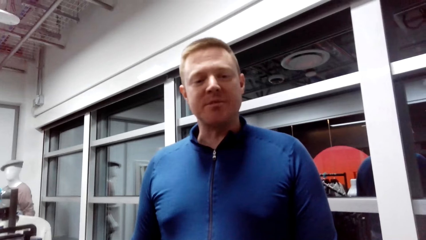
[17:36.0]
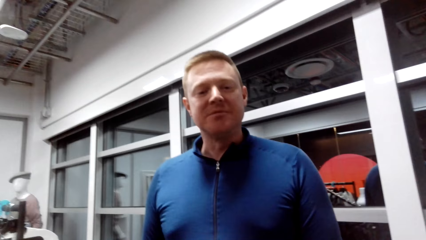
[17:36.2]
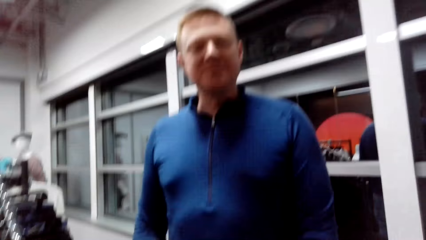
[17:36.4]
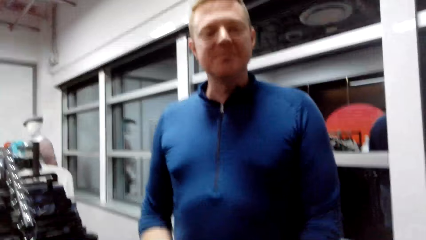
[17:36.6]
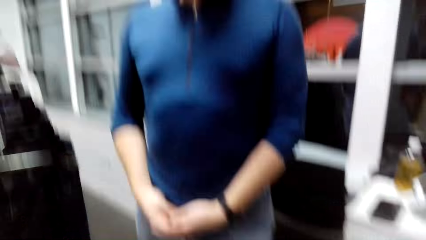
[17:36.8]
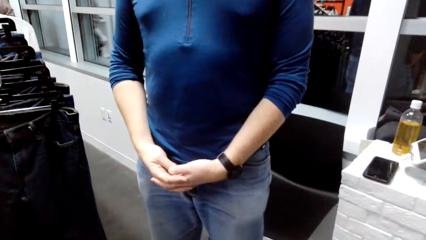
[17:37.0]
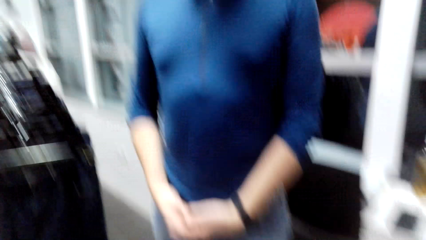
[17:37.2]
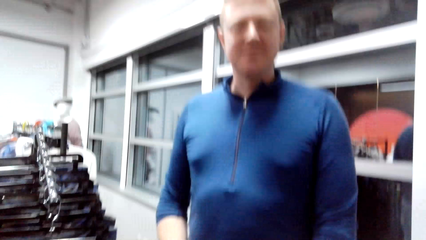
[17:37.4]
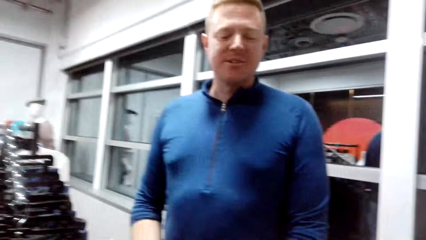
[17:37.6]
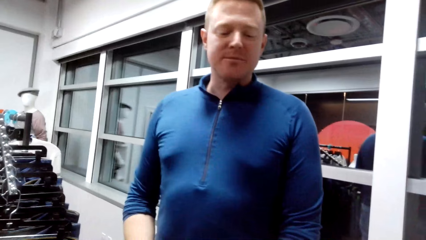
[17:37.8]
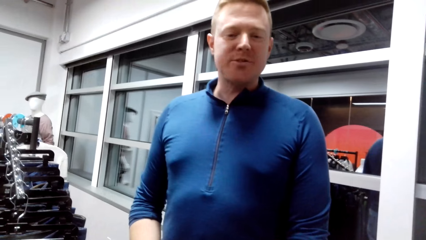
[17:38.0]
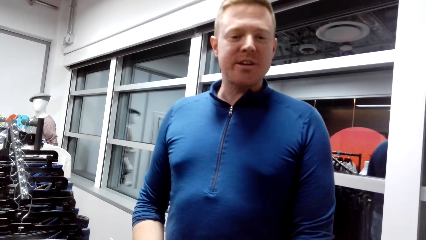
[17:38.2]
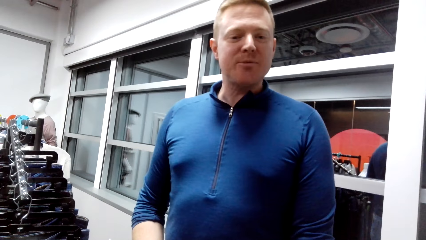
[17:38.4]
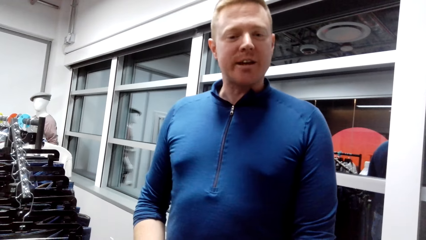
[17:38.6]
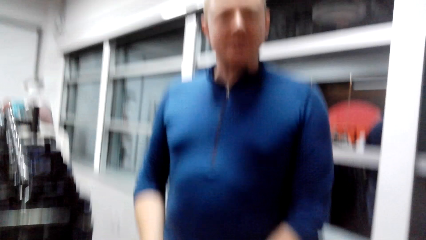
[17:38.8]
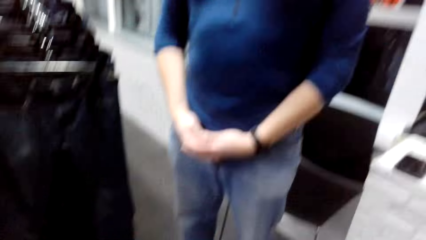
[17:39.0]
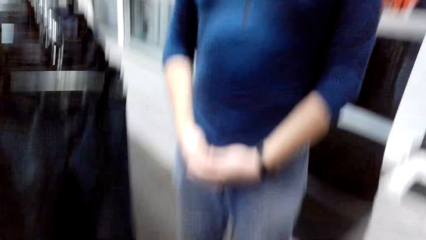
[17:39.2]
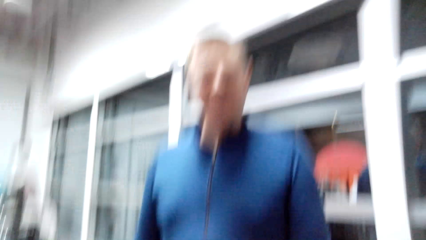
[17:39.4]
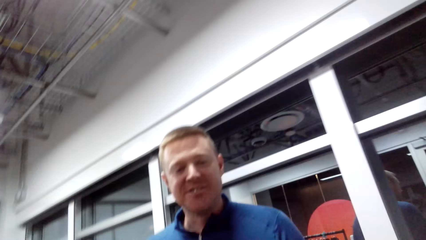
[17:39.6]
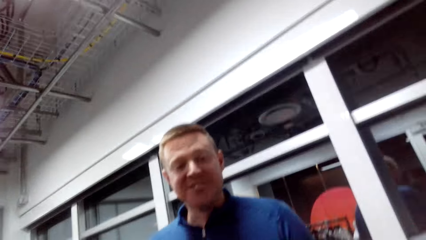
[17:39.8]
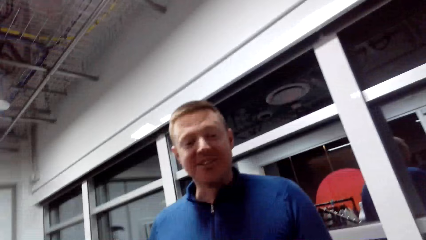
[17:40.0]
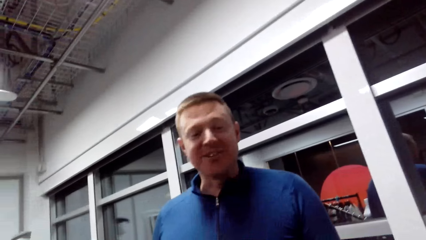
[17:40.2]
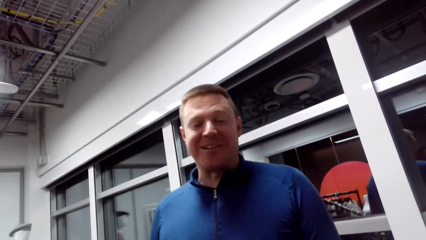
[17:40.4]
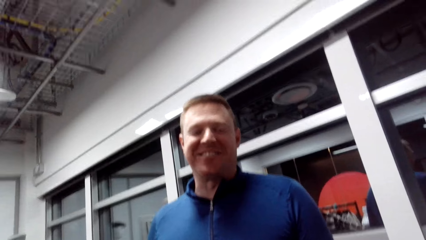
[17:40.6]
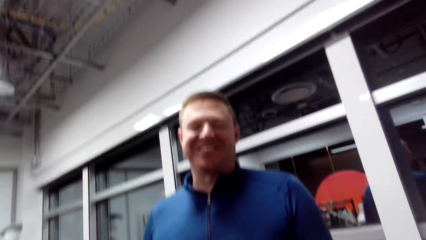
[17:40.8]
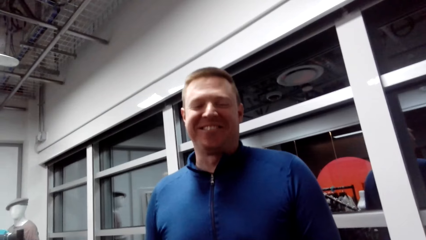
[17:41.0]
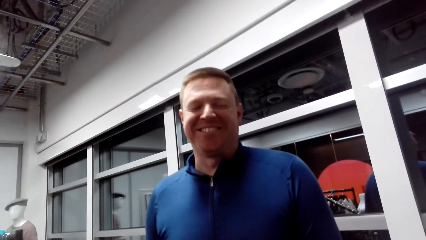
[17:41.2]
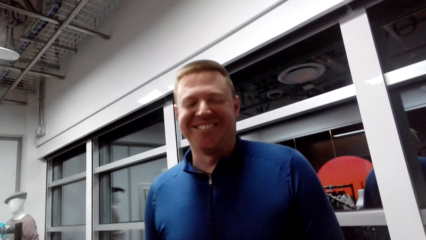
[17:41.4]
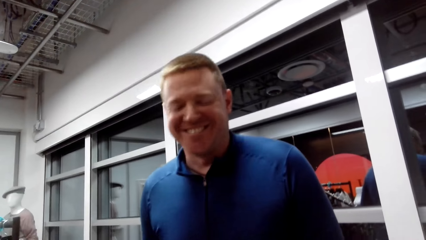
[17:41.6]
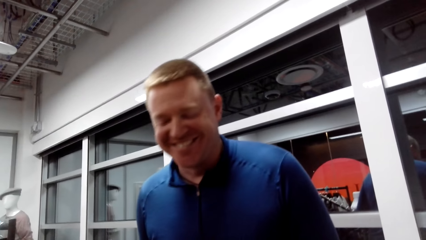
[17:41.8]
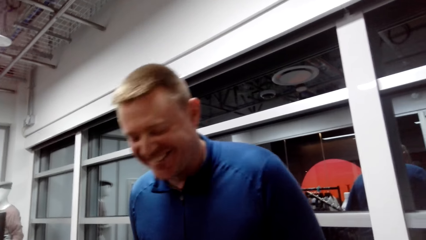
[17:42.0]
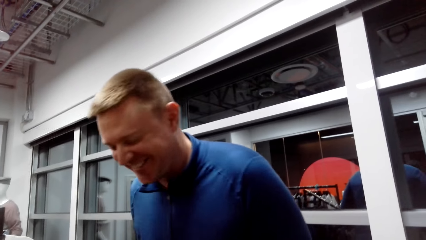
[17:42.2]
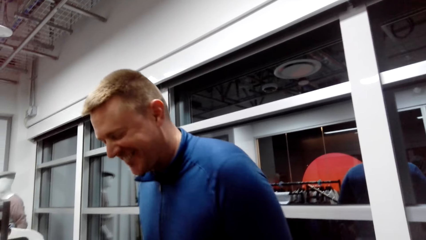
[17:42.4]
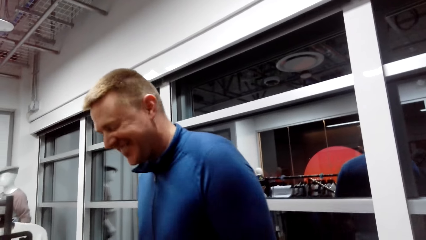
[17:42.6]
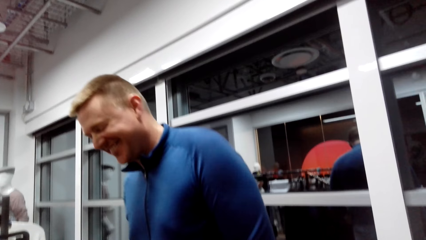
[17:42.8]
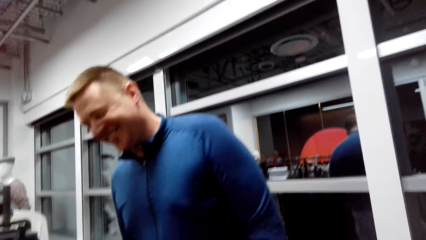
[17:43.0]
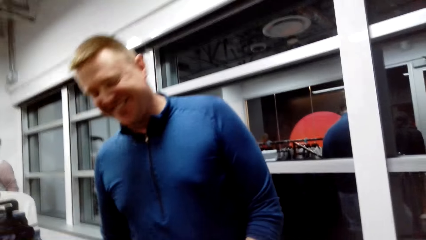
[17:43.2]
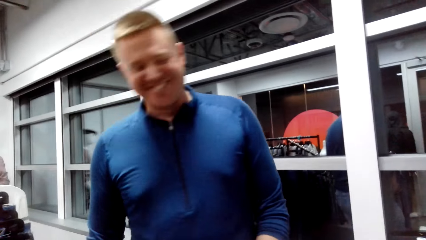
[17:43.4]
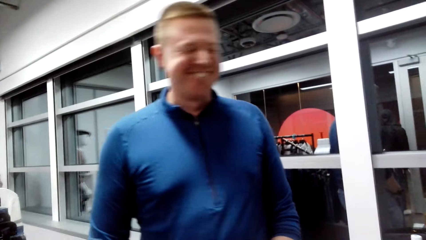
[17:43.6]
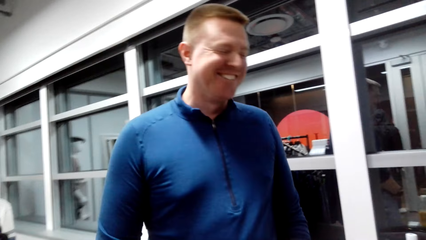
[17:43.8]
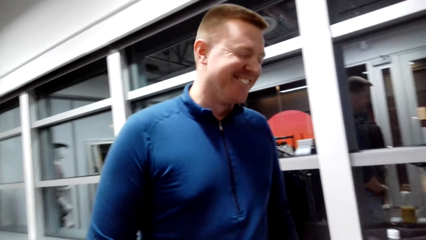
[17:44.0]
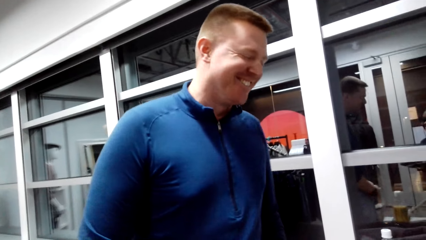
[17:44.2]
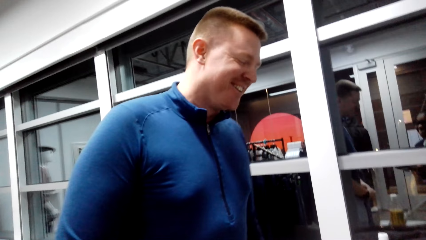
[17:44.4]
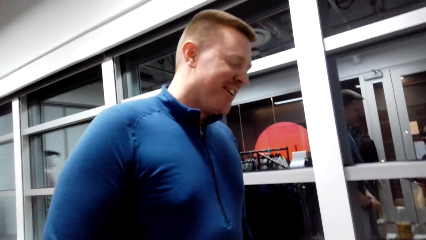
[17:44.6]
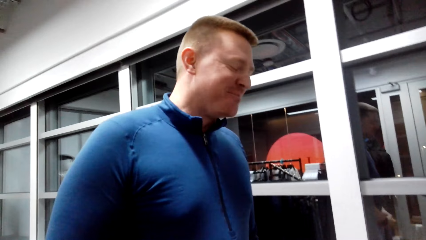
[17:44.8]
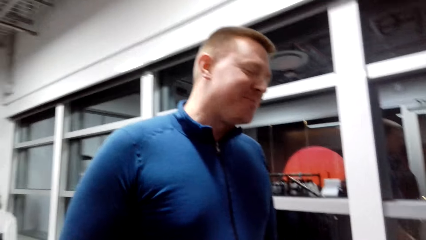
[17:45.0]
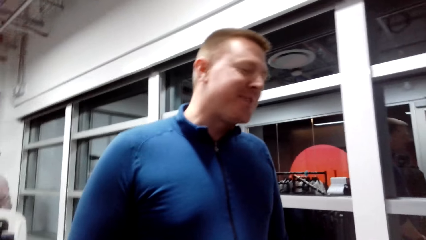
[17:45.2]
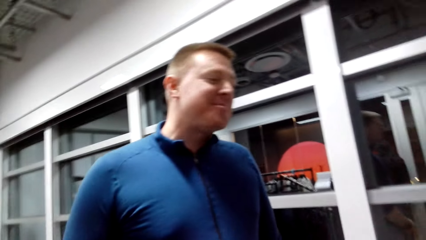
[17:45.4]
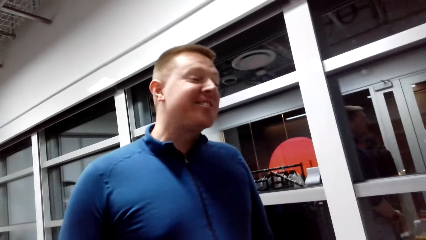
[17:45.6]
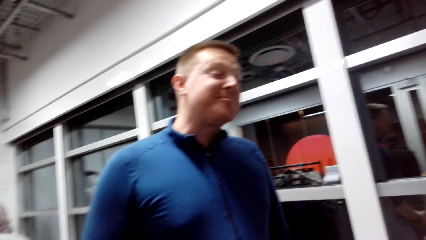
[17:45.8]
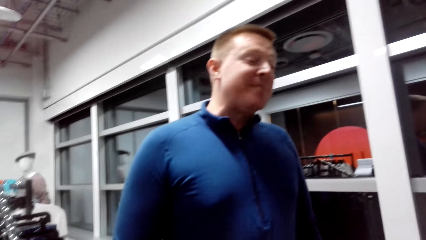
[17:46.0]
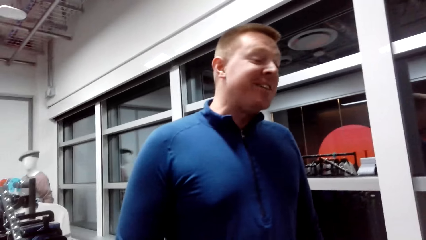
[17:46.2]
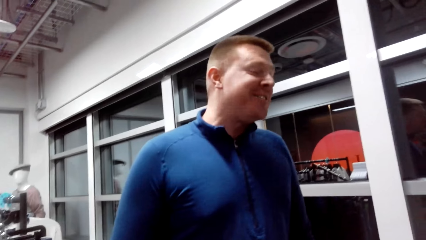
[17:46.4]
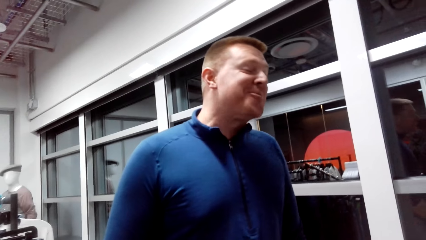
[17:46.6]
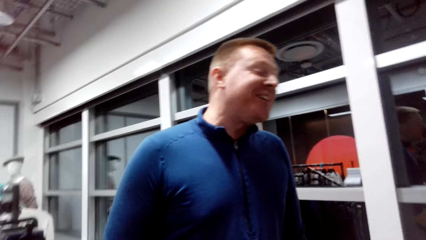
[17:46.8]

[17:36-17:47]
A person laughs with the camera wearer.

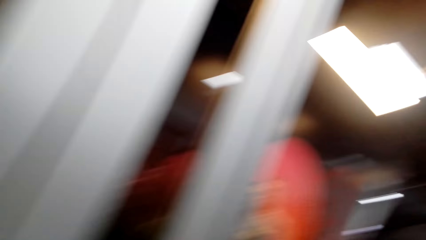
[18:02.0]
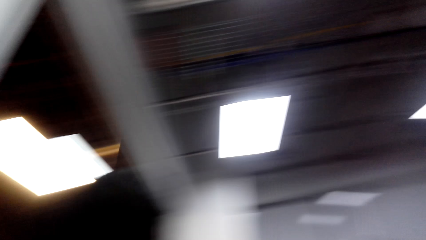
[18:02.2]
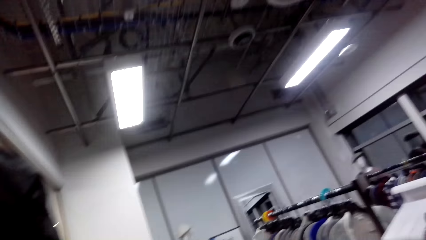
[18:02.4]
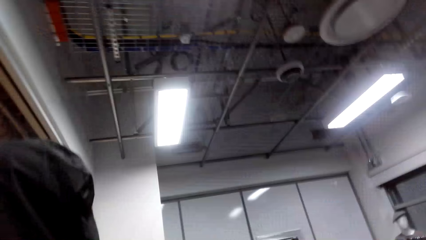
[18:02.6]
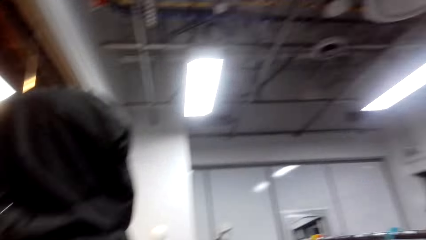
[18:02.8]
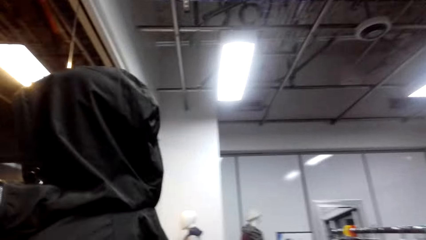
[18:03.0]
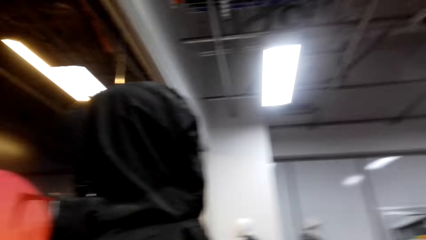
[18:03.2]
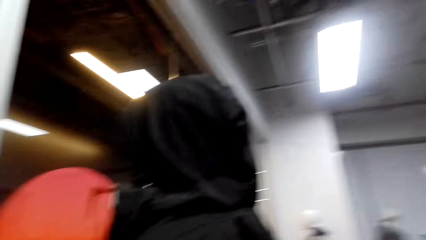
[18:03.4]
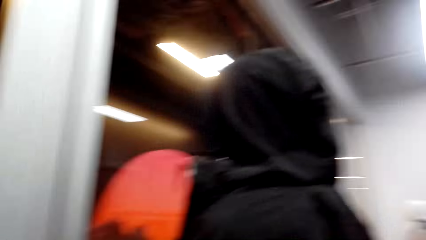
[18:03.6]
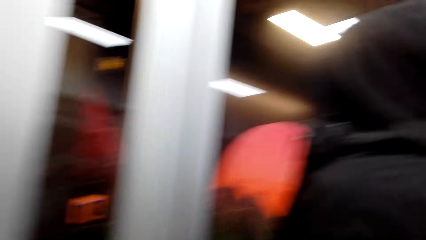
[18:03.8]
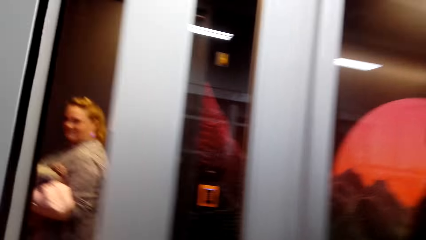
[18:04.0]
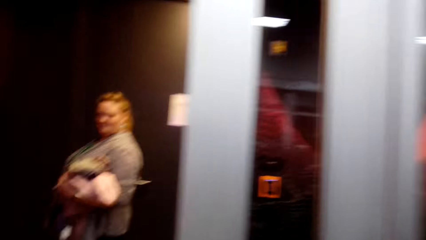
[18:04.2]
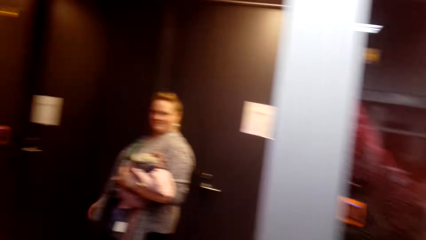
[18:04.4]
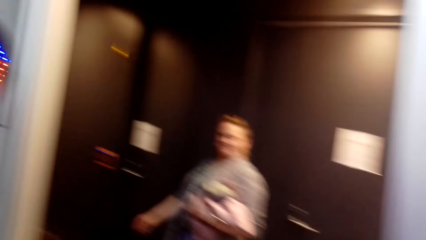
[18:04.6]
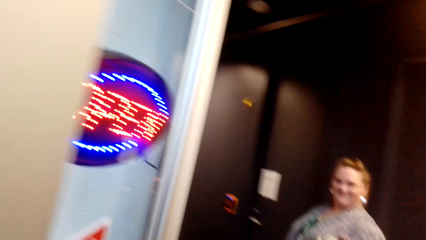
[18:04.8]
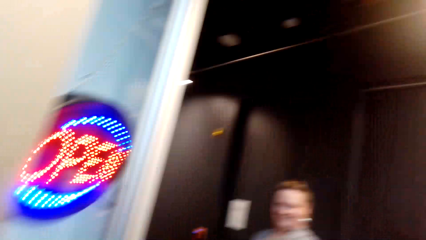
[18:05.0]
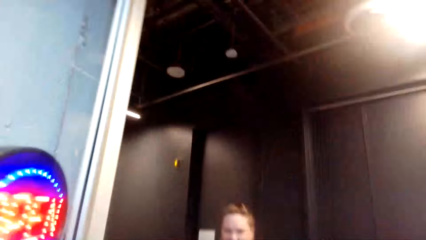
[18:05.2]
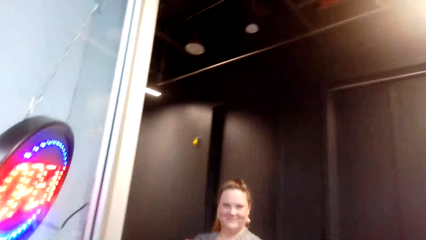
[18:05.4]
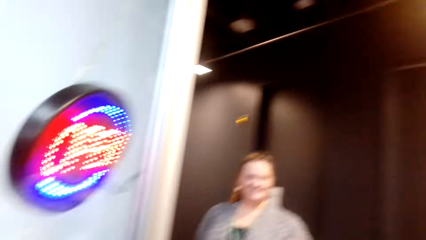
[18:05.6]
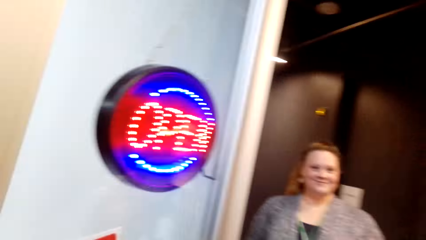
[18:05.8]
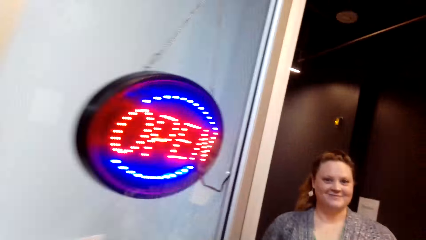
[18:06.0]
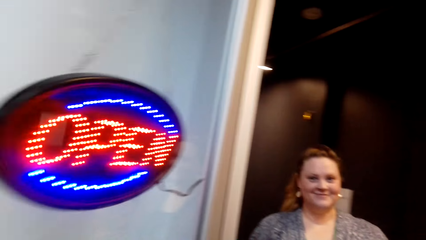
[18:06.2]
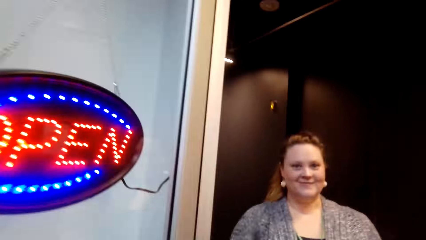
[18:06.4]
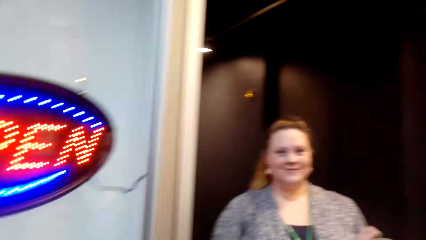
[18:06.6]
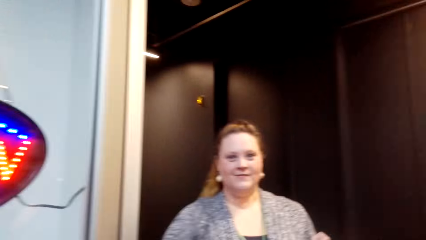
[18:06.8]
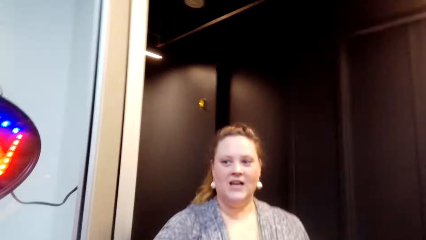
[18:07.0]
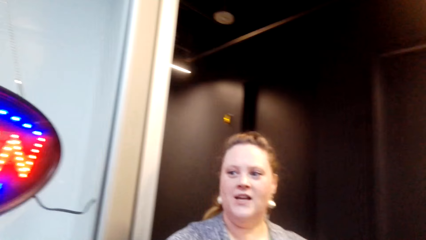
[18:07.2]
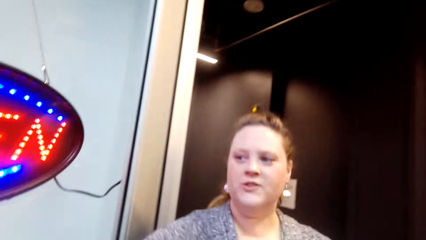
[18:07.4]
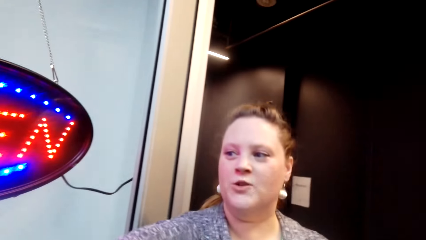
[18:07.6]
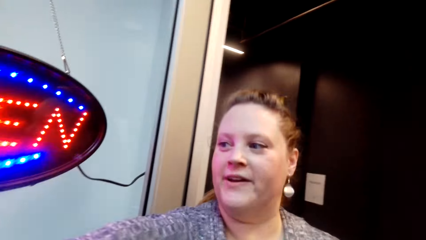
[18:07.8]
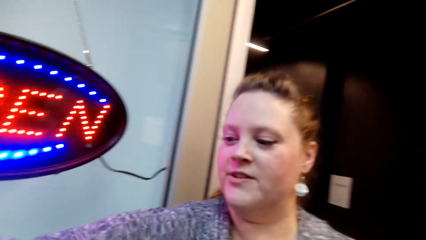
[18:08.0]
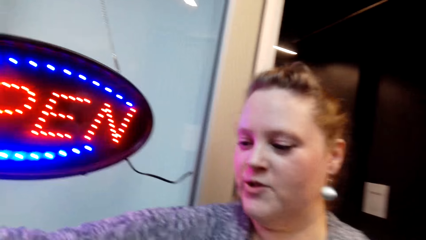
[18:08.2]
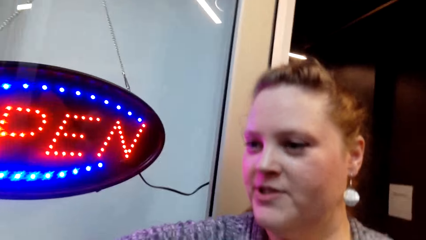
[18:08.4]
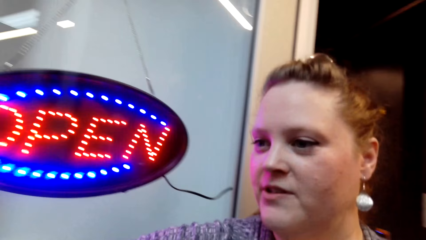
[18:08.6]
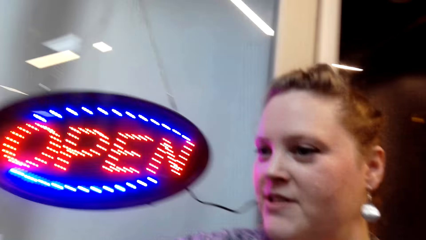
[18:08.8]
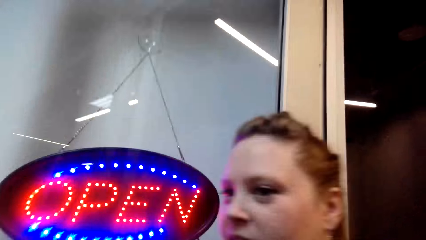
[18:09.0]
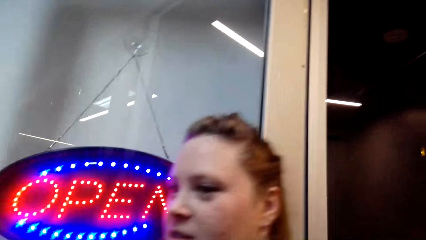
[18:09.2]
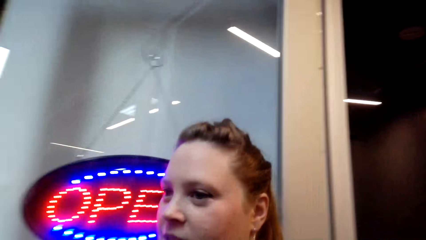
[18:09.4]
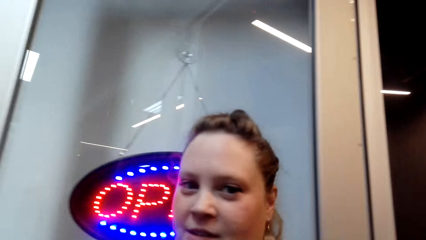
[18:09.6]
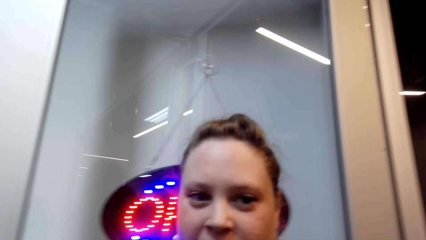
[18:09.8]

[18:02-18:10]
The camera wearer opens the door. A lady walks along. The lady talks with the camera wearer.
